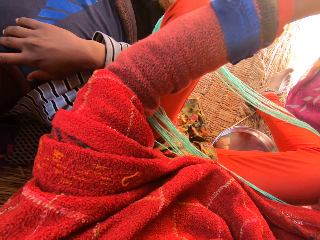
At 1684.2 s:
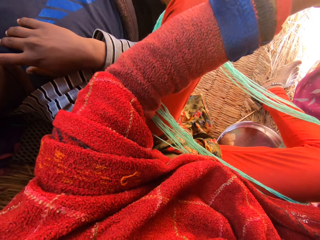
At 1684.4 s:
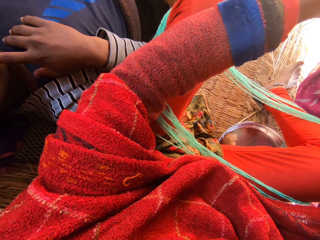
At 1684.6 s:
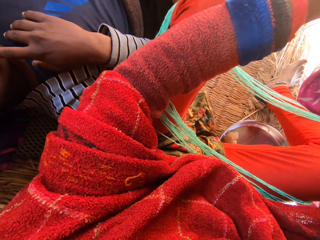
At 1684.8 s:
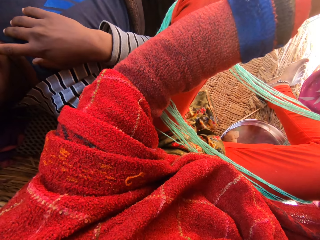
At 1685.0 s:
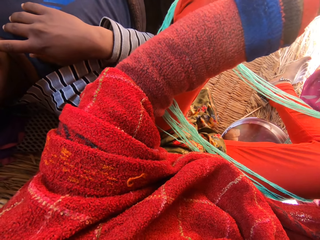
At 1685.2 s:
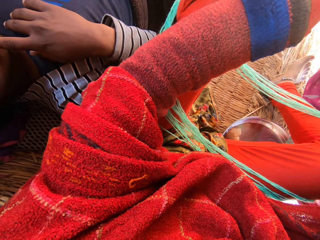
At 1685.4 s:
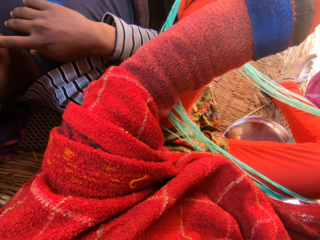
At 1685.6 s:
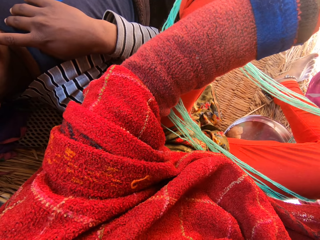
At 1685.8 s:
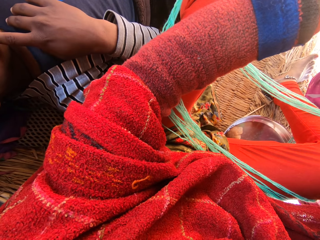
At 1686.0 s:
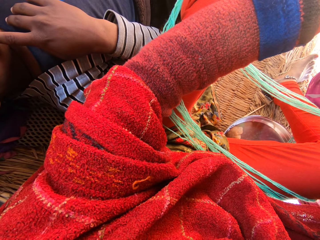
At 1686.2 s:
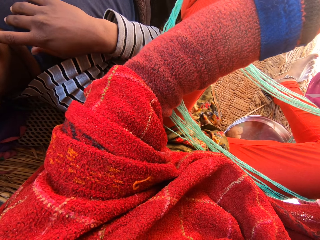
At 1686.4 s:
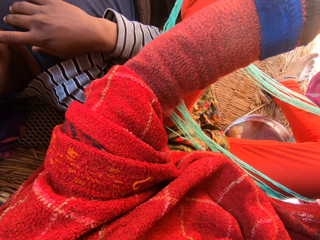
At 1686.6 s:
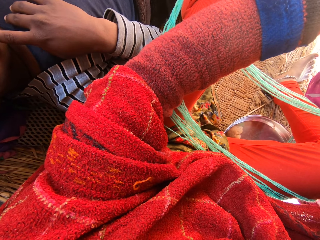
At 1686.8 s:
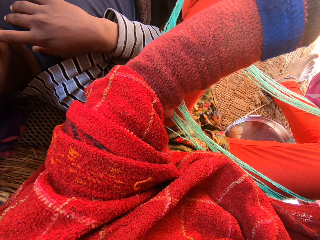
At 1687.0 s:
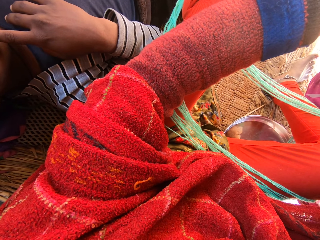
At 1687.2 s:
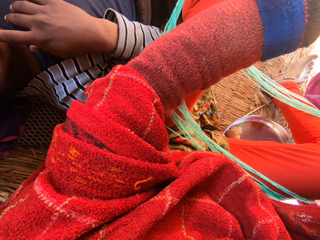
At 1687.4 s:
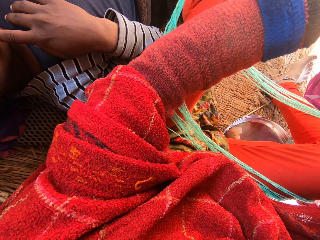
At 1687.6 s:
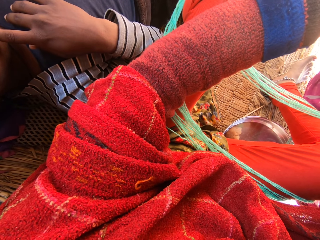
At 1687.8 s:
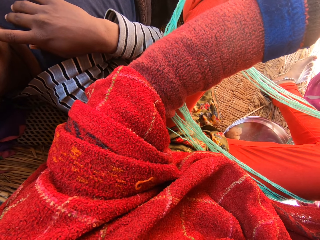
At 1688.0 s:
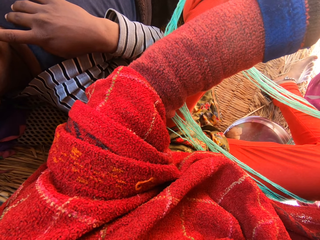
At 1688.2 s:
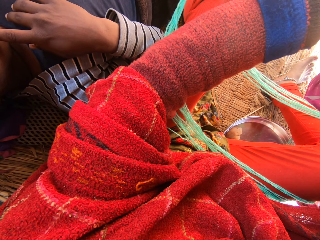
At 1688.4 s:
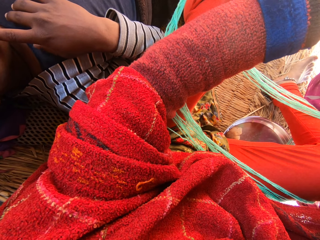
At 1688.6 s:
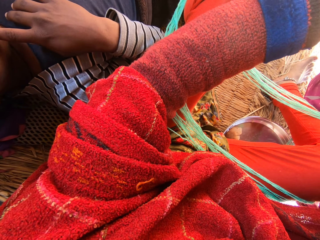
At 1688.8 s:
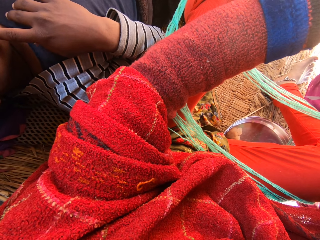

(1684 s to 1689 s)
A man moves the finger. The camera wearer looks into the mobile phone in the man's left hand.

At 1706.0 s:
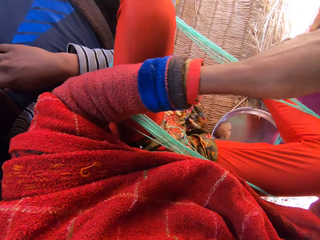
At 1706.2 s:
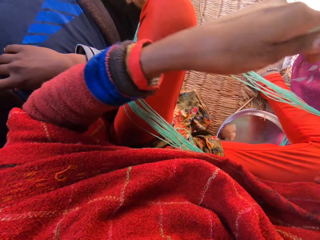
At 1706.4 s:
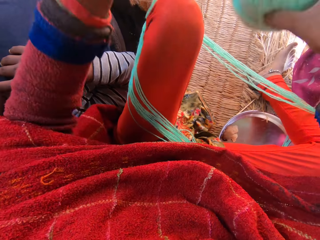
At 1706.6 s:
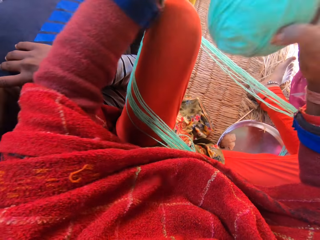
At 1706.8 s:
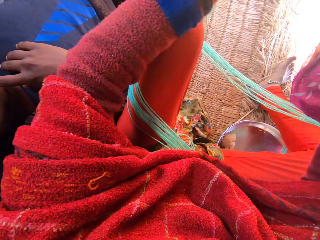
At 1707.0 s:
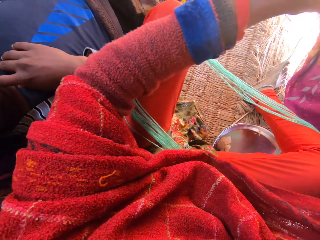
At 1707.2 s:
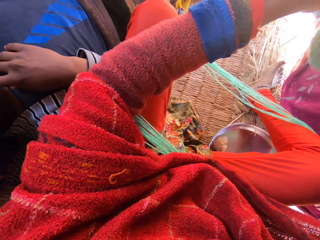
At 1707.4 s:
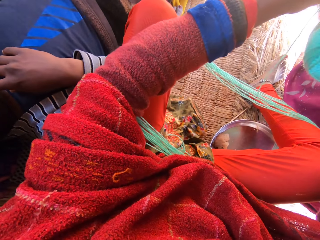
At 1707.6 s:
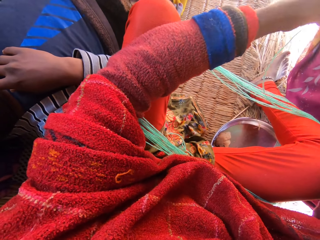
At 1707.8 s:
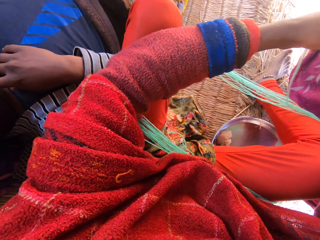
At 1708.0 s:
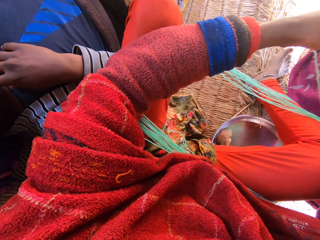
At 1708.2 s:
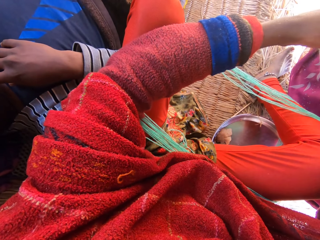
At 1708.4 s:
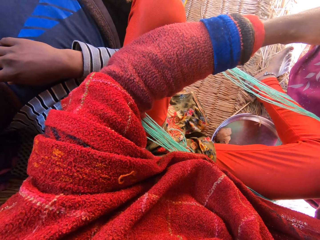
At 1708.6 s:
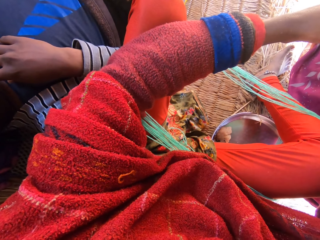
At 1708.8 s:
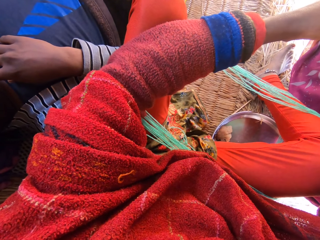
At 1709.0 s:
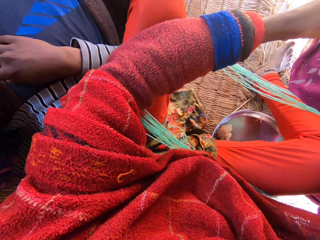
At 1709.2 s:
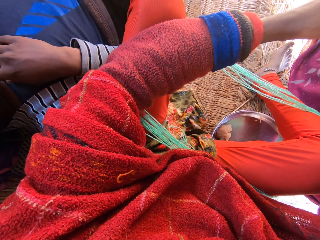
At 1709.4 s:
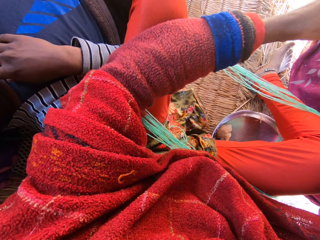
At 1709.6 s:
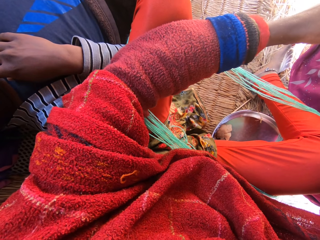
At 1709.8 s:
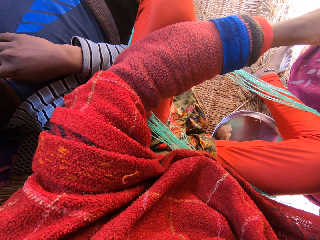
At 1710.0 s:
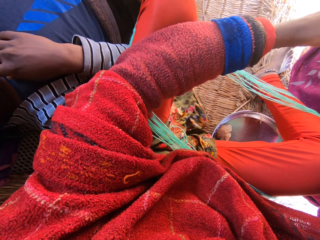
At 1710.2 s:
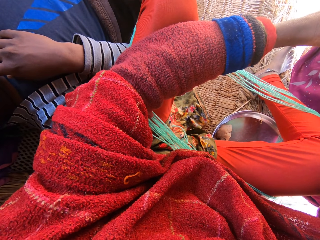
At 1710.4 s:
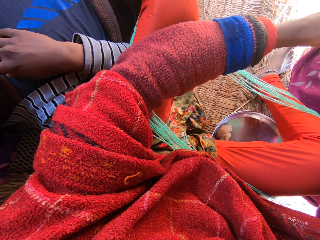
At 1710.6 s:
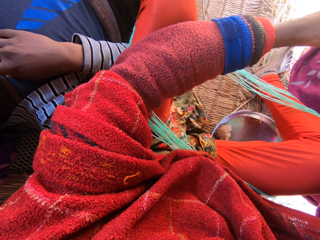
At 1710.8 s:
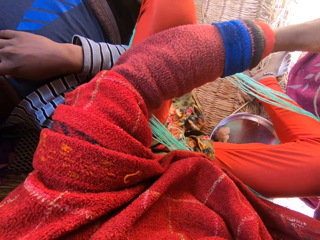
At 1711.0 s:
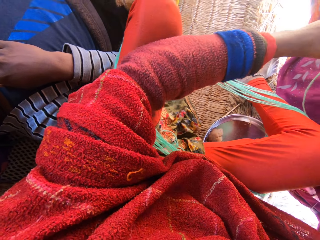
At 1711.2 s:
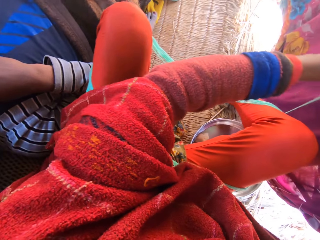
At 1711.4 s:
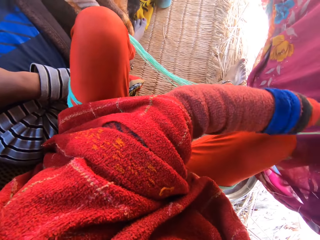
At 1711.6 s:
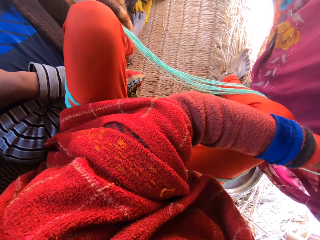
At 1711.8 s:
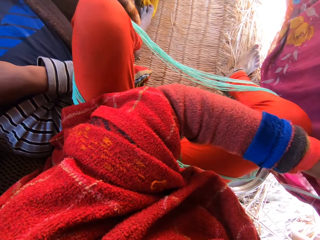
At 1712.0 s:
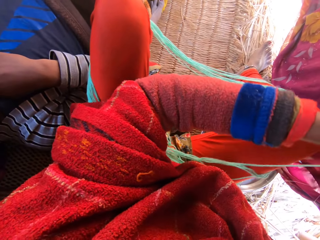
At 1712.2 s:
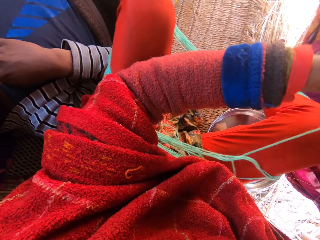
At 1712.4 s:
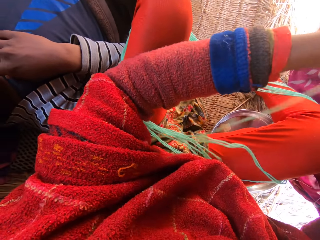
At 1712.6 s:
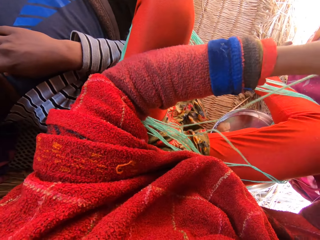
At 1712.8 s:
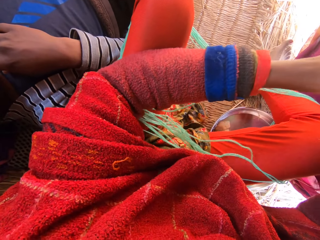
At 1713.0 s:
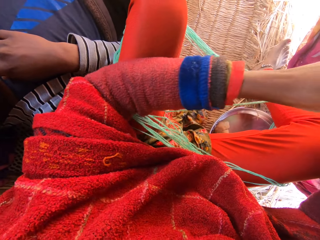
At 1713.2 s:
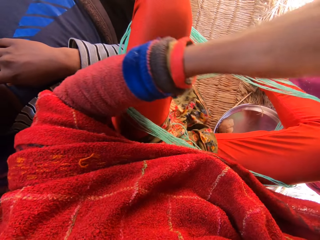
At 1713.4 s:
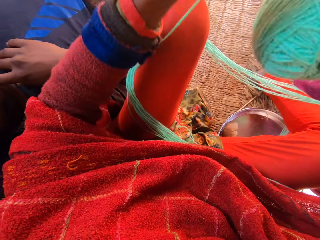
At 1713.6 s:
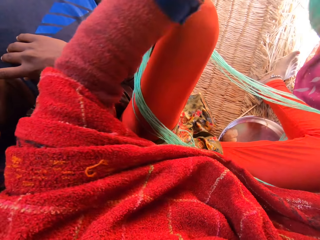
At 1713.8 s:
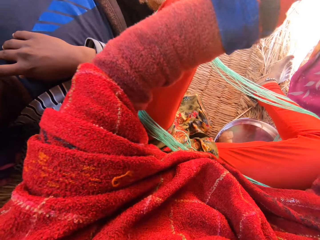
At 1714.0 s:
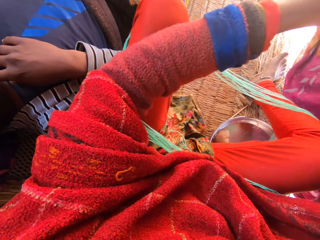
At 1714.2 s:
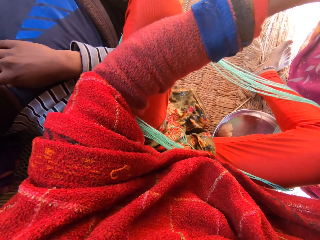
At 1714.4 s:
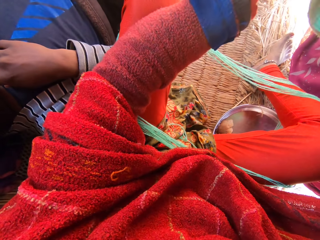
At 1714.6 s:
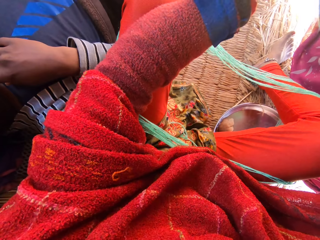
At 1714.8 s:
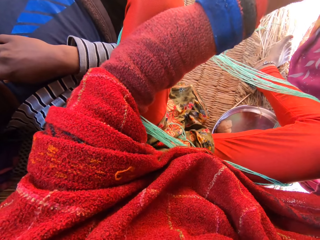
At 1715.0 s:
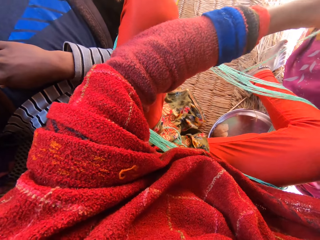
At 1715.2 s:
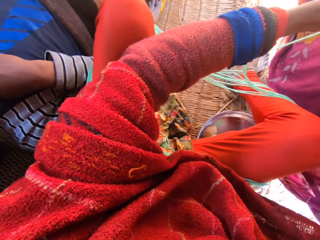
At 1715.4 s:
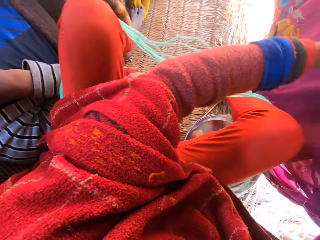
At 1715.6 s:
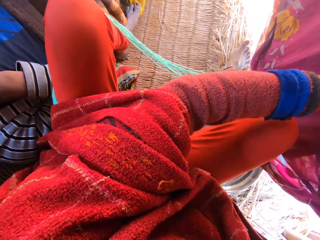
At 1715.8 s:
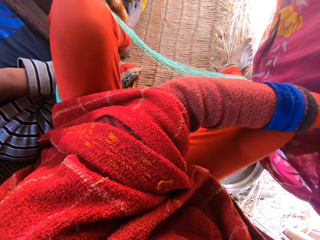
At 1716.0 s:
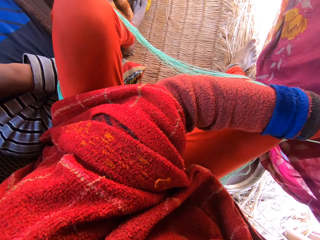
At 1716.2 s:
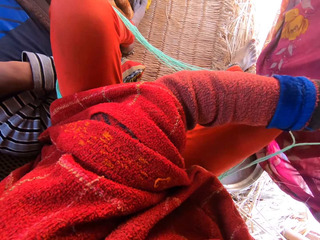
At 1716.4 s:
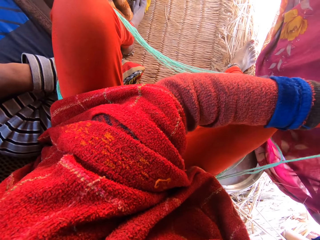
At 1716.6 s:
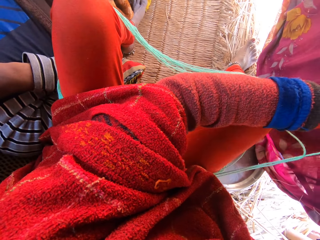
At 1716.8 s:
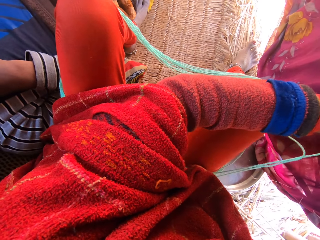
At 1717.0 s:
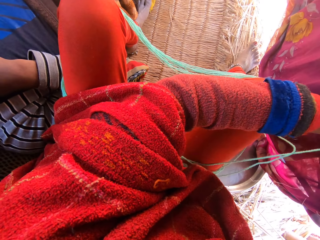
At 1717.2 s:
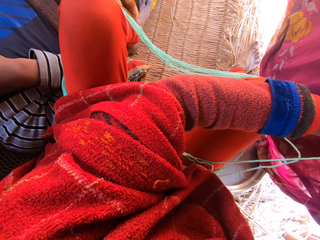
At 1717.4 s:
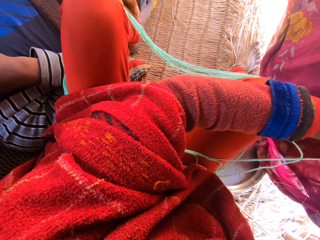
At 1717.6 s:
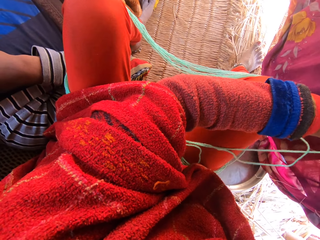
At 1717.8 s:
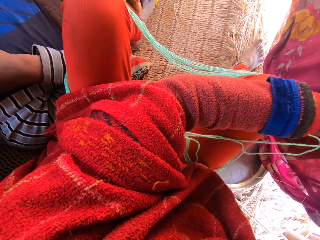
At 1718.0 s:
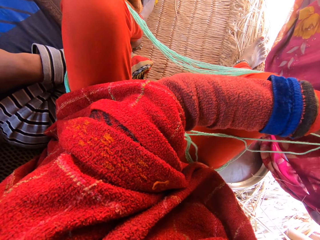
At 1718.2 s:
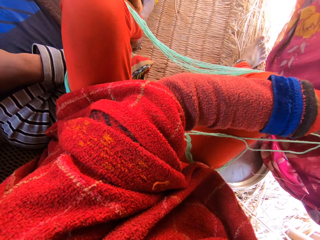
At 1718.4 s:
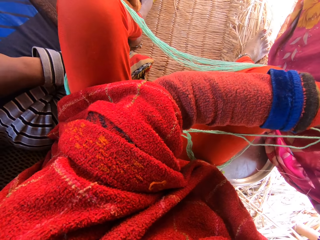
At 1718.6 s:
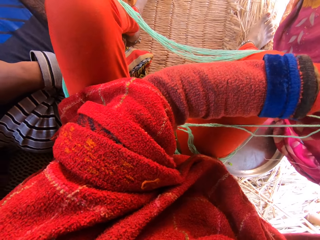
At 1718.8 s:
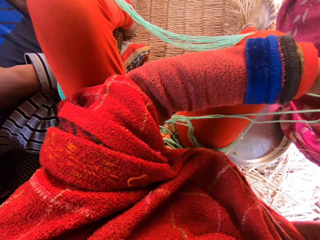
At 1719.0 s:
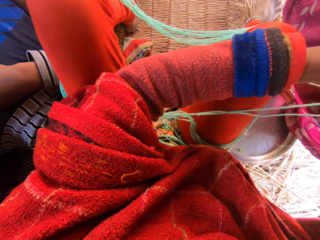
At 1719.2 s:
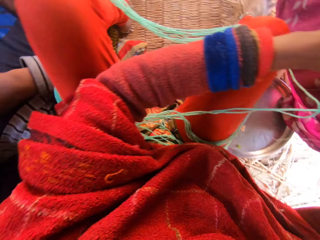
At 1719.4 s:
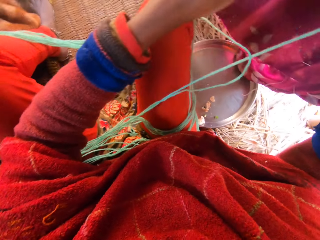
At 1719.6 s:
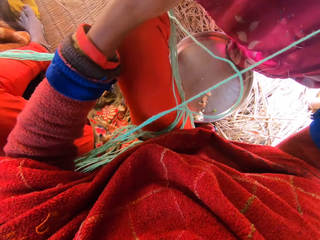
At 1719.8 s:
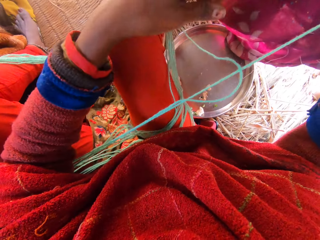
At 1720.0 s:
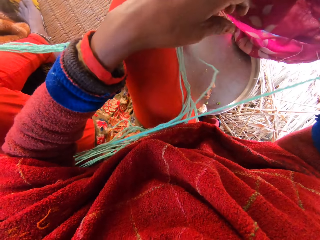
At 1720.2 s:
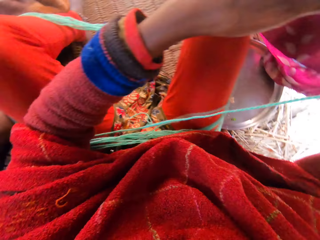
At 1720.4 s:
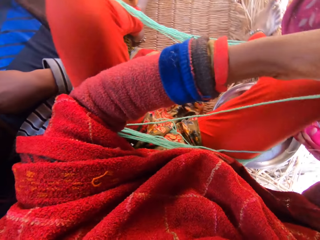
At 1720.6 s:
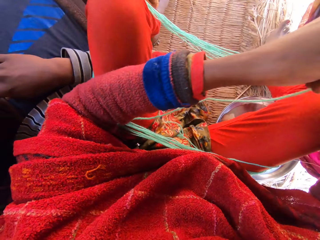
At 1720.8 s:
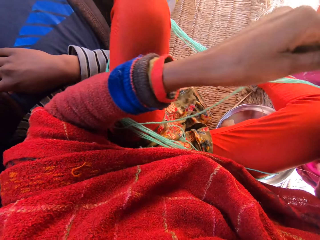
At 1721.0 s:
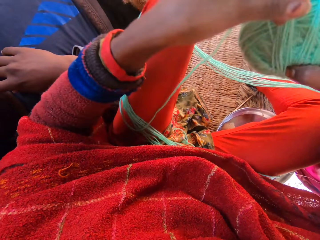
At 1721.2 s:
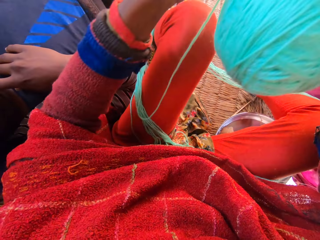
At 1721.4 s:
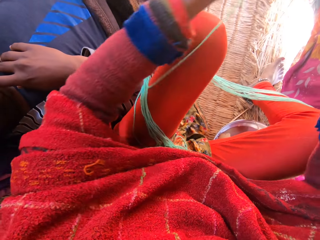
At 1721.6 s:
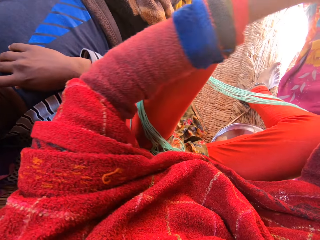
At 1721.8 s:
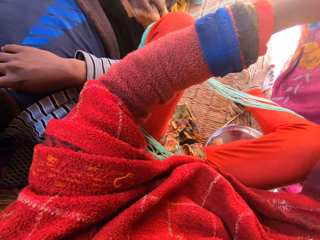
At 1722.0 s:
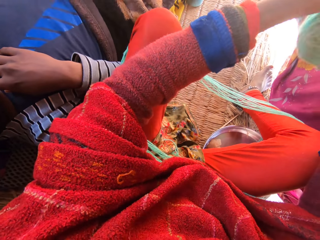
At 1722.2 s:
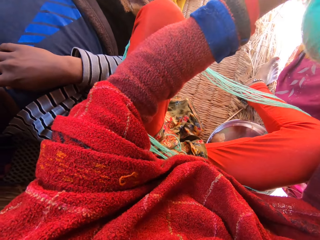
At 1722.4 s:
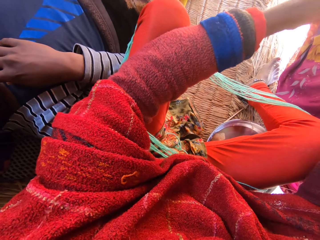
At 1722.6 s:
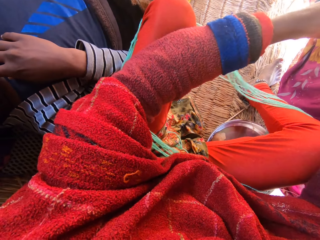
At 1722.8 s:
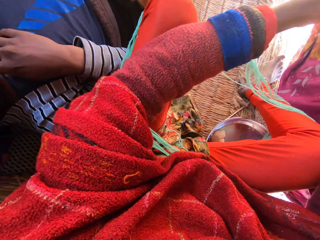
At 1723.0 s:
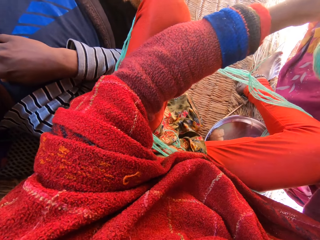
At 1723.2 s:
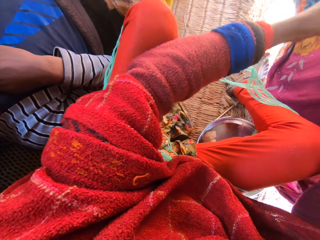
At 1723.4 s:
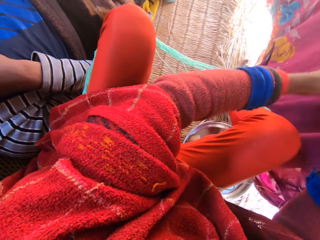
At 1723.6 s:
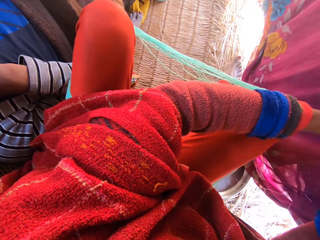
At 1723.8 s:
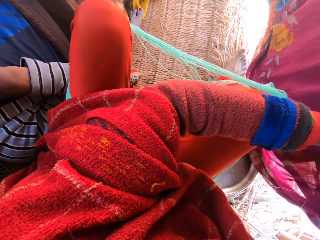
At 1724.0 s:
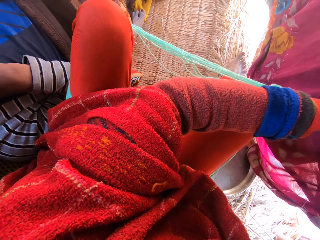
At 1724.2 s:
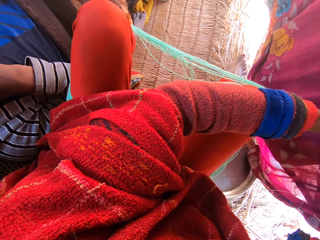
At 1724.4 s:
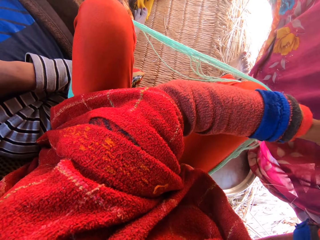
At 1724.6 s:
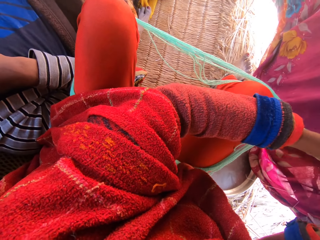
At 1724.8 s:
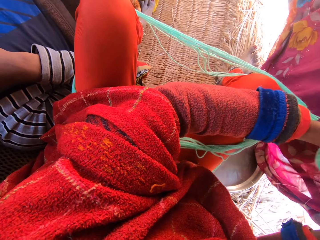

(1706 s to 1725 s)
The camera wearer digs the left hand and moves the right leg. They roll the thread with the left hand. They dig the left hand. They hold the thread with the left hand. They look into the mobile phone in a man's left hand. They dig the left hand. They roll the thread with the left hand. They dig the left hand. They hold the thread with the left hand. They turn the head right. They roll the thread with the left hand. They dig the left hand. They roll the thread with the left hand. They dig the left hand.
